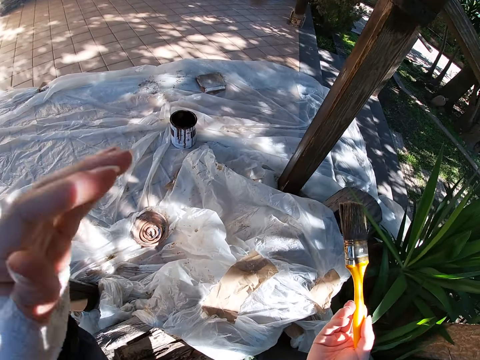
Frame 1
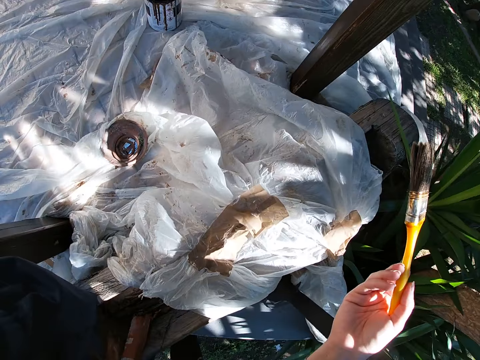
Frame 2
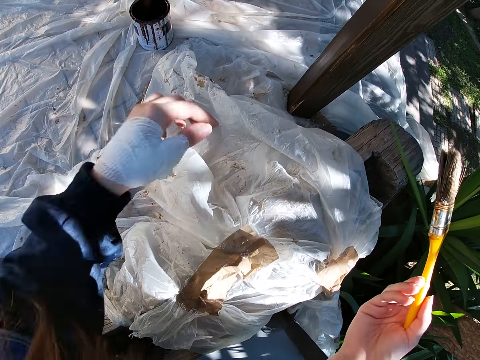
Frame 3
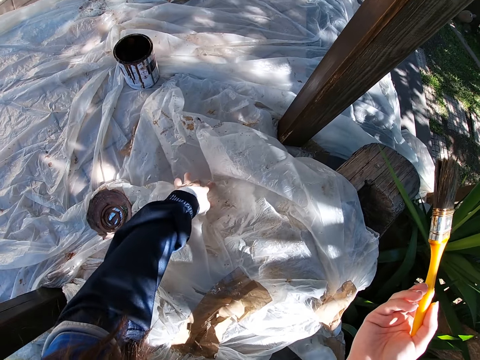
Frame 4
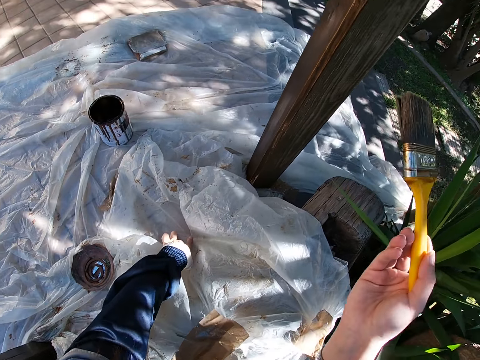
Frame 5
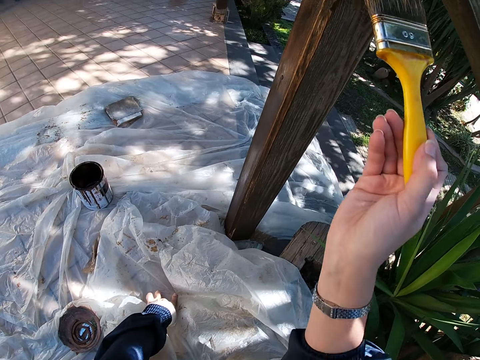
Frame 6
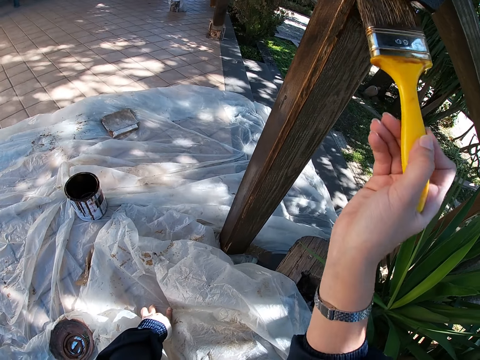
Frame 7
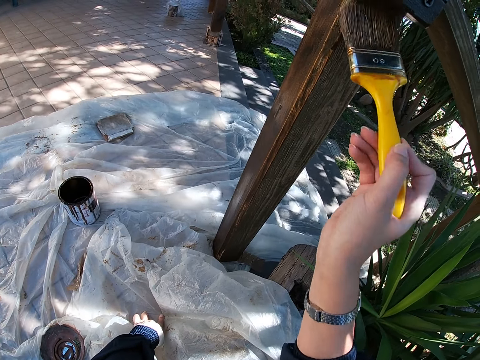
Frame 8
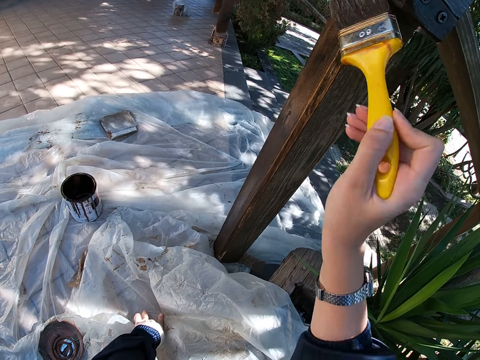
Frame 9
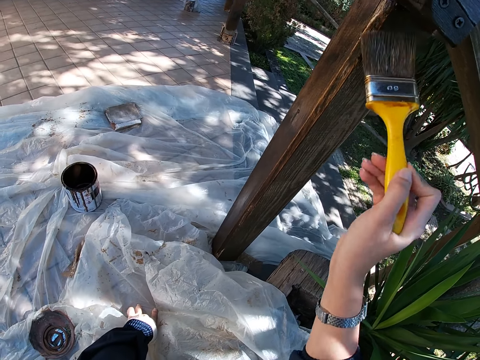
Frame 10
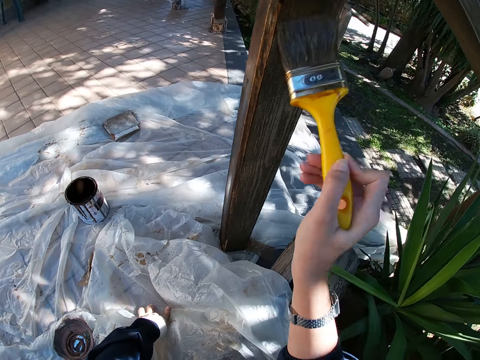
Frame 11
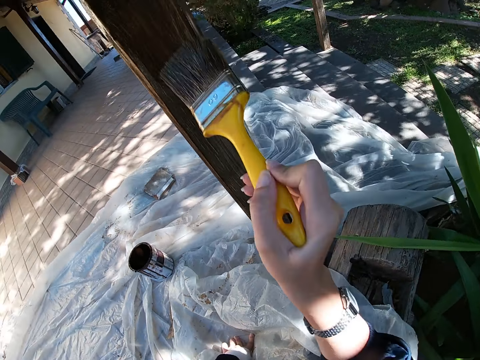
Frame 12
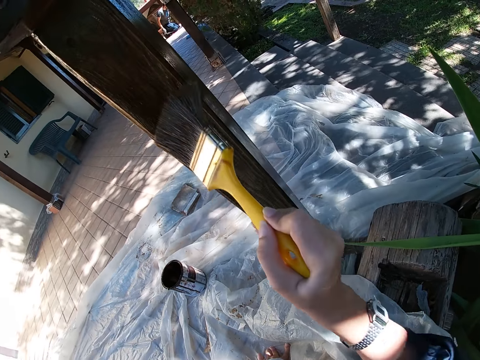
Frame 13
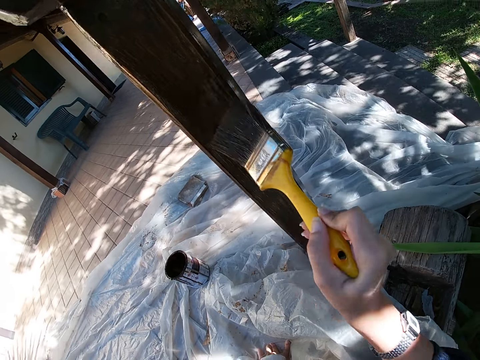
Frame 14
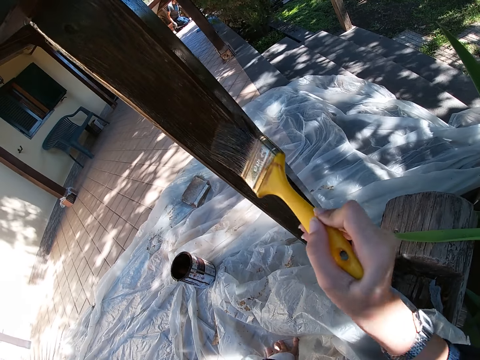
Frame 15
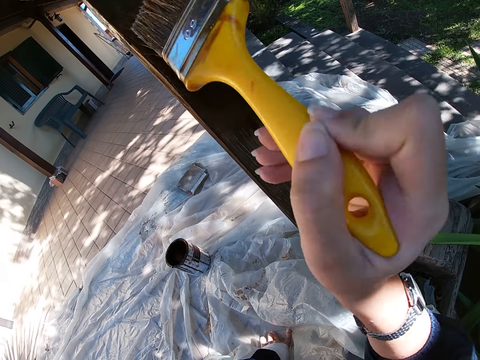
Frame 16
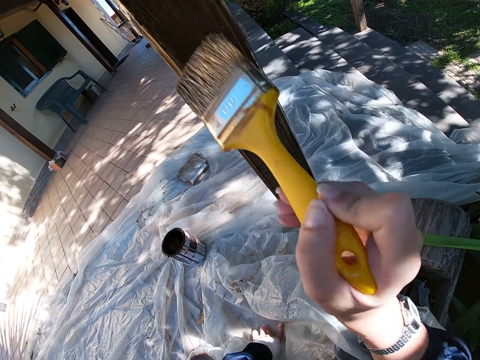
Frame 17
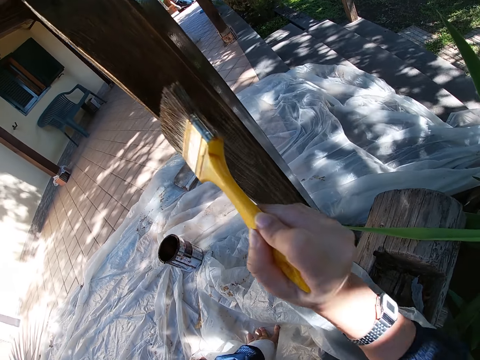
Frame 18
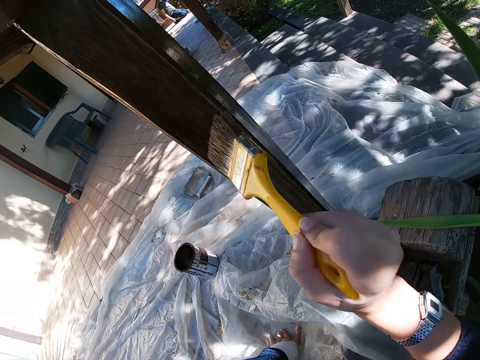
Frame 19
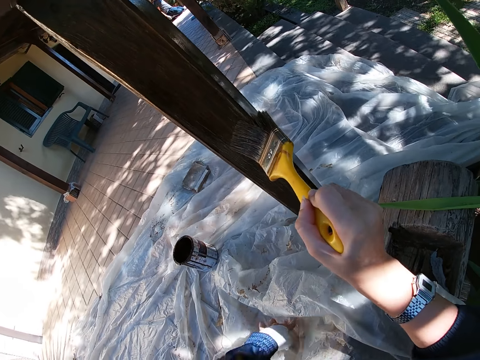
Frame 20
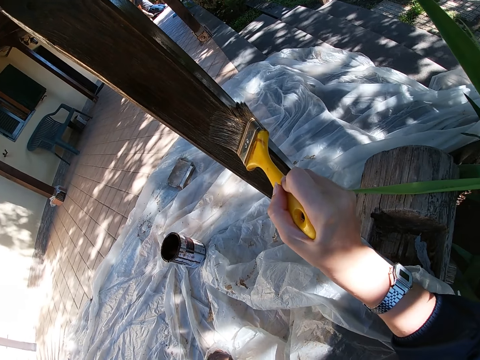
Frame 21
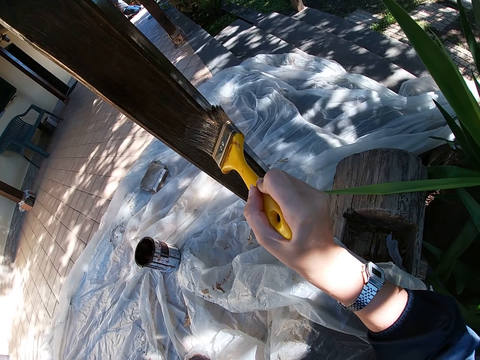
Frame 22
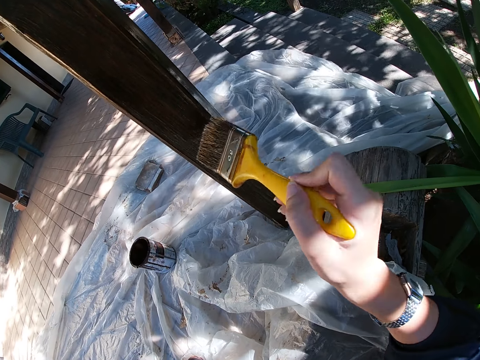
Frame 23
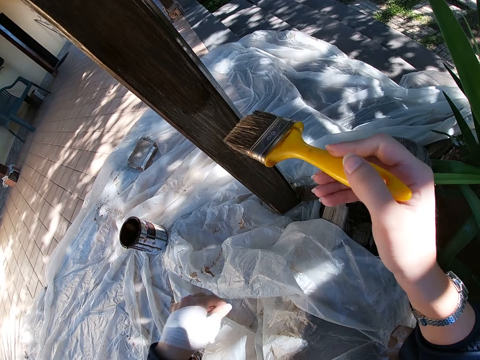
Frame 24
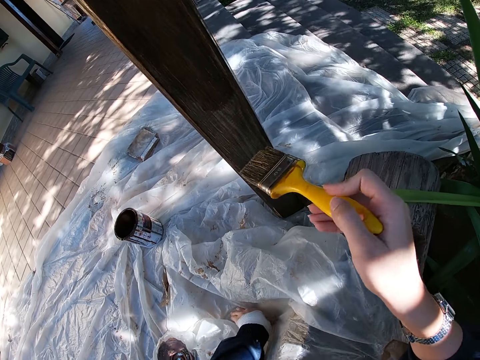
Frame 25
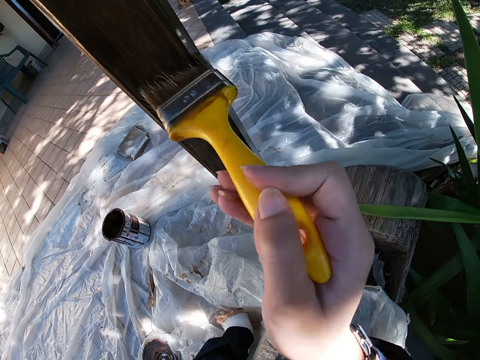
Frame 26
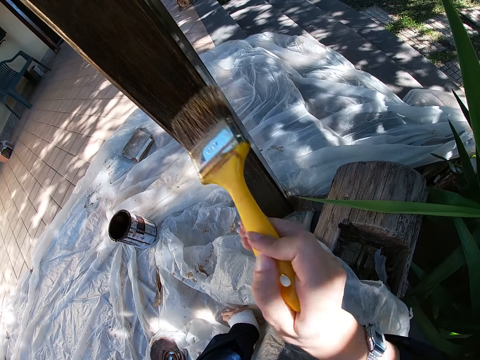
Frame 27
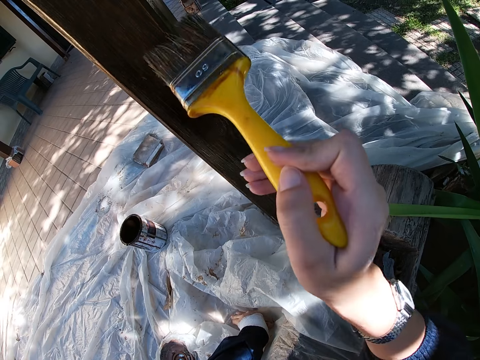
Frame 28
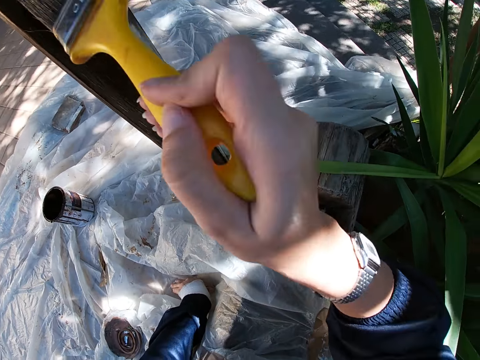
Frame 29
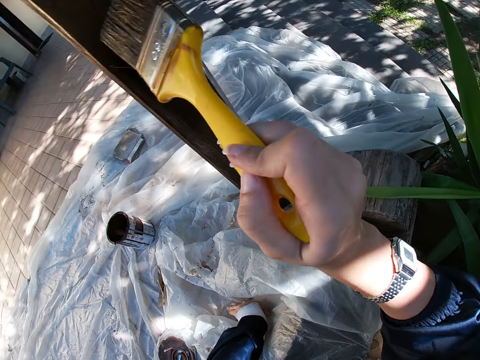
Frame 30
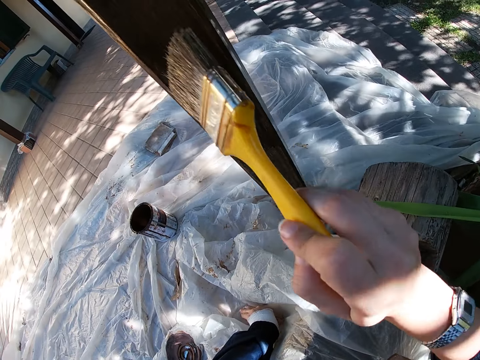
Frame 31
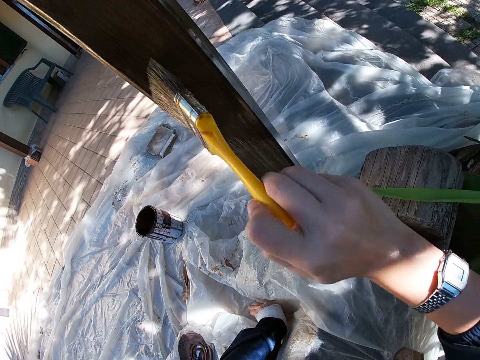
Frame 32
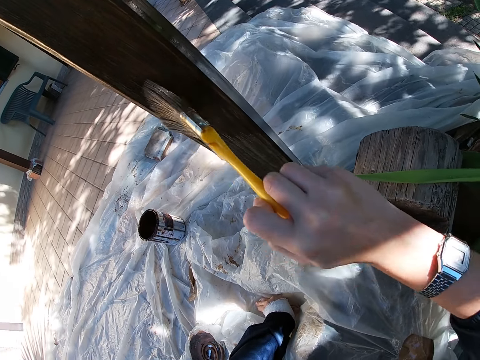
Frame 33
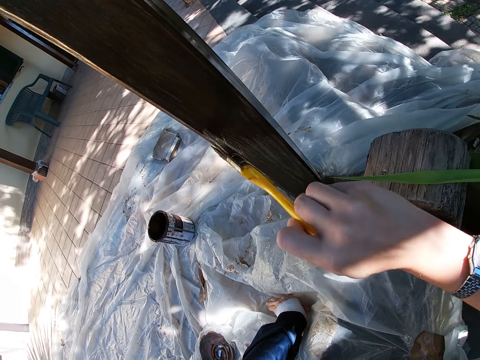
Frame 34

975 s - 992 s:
The camera wearer raises her hand. She places her left hand on the white polythene sheet. She paints the wooden balcony rail with the paint brush in her right hand. She raises her left hand. She places her left hand on the white polythene sheet. She paints the wooden balcony rail with the paint brush in her right hand. She holds the paint brush.

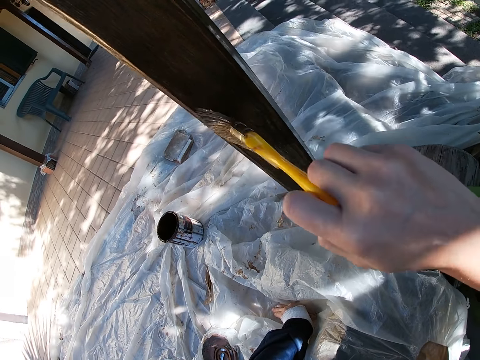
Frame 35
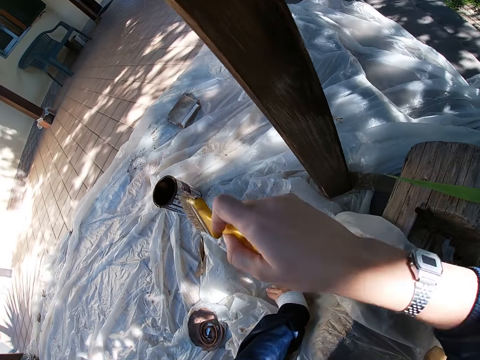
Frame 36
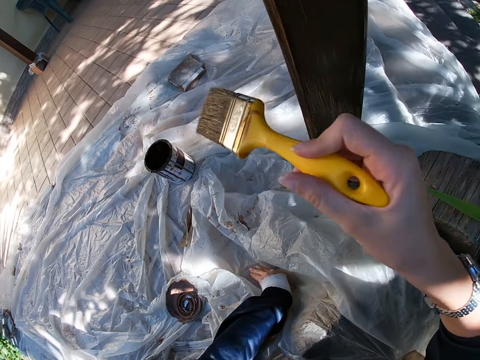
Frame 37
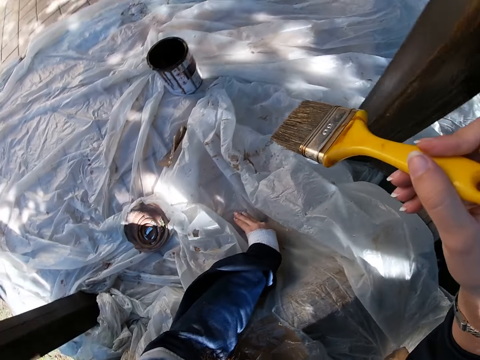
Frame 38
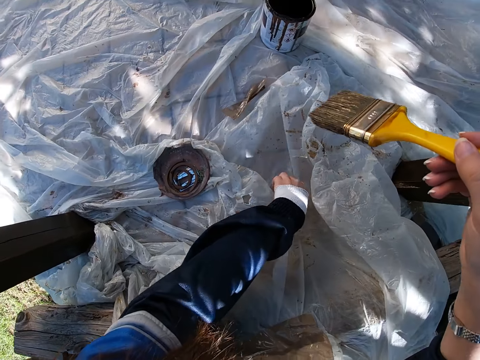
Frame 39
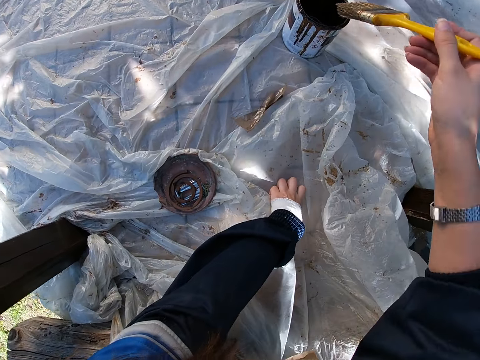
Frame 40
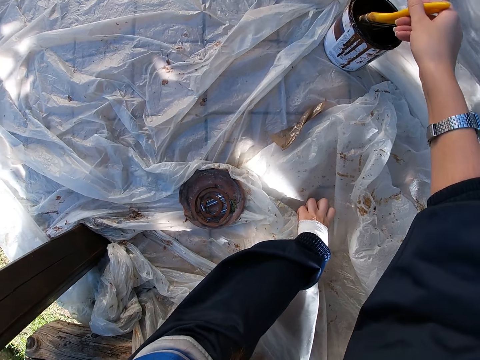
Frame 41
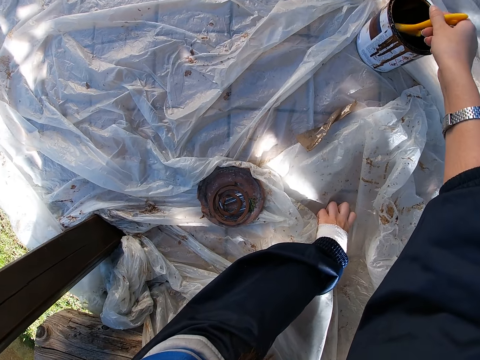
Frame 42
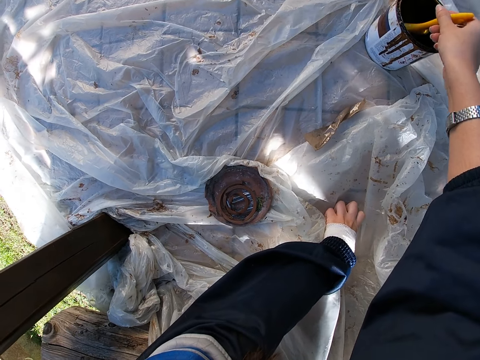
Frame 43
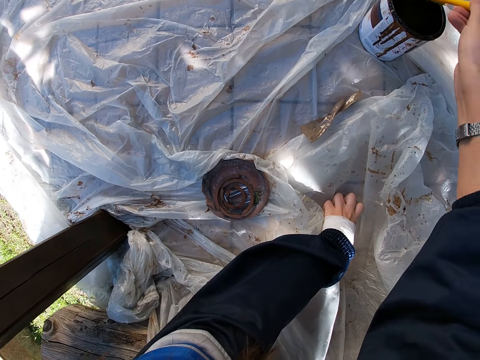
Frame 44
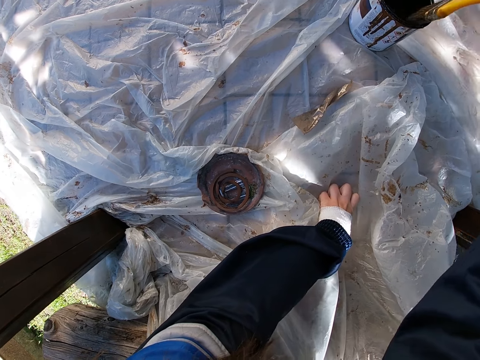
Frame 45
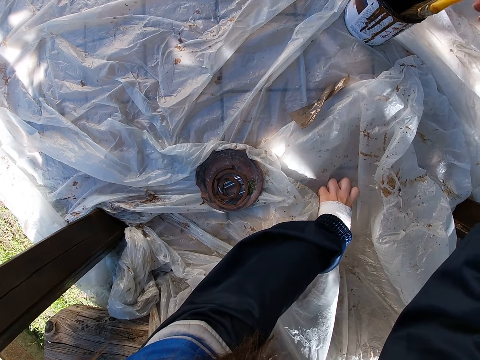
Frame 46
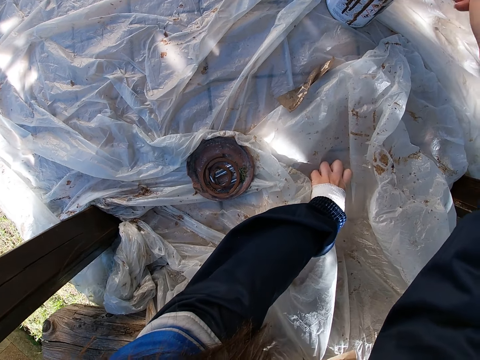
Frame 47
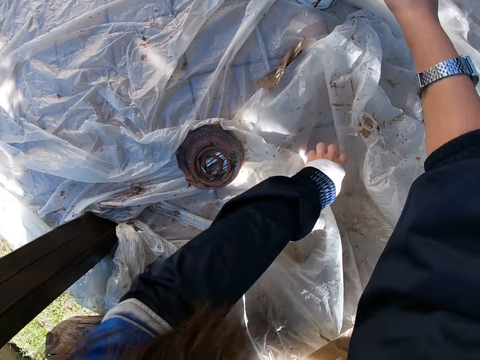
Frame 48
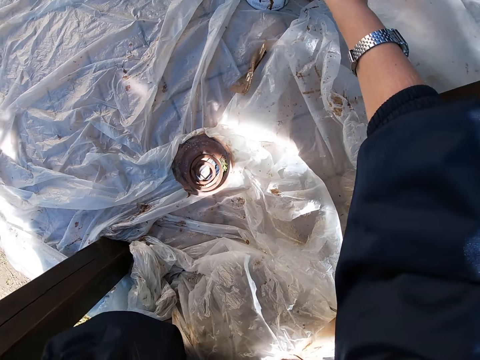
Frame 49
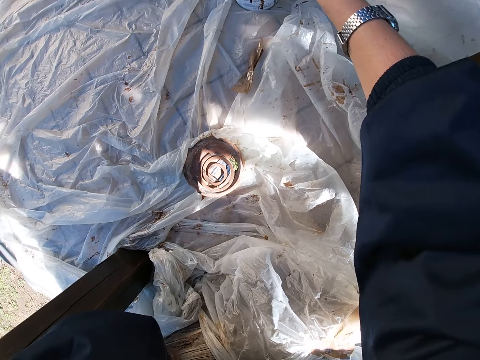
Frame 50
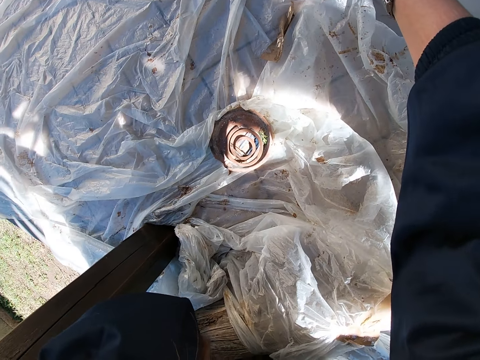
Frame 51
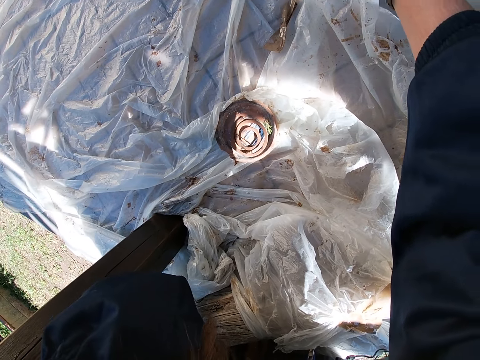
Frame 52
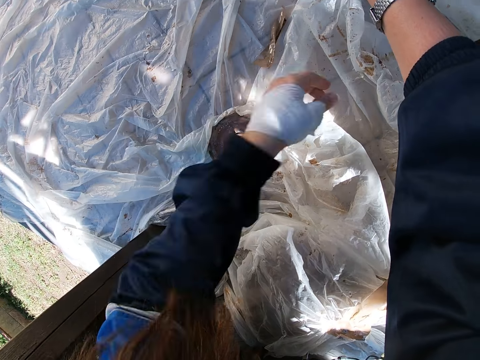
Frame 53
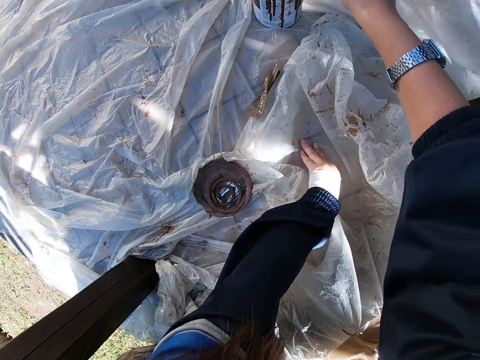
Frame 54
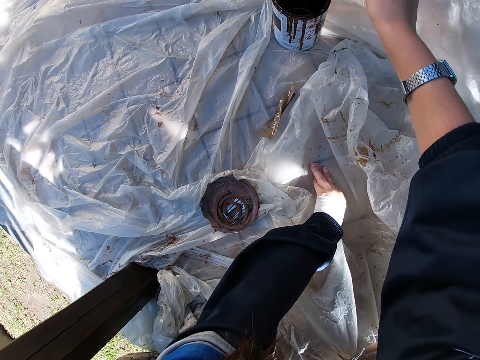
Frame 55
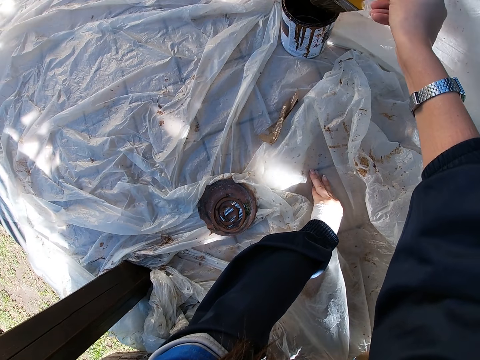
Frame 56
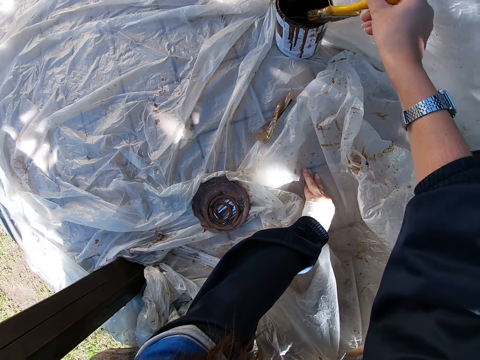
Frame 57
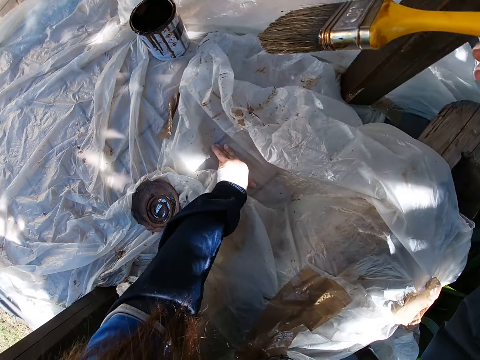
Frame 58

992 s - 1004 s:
The camera wearer moves her left hand on the white polythene sheet. She holds the paint brush. She dips the paint brush in her right hand into the paint container. She rubs the paint brush on the edges of the container. She removes her left hand from the white polythene sheet. She raises her hand. She places her left hand on the white polythene sheet. She cleans the paint brush bristles on the edge of the paint container. She moves her left hand on the white polythene sheet.
